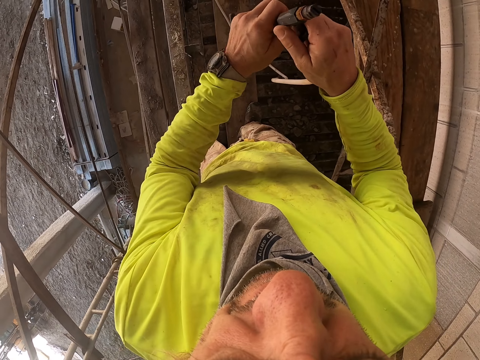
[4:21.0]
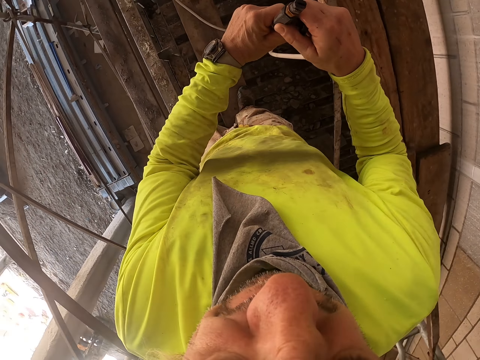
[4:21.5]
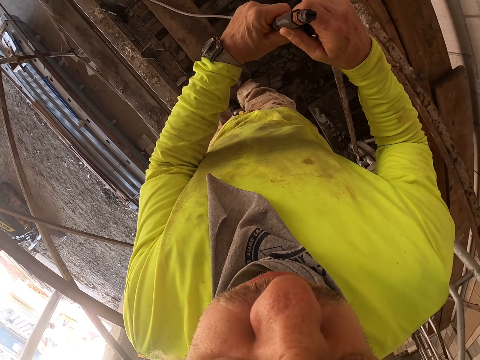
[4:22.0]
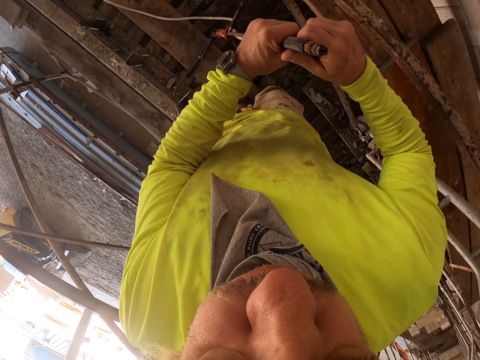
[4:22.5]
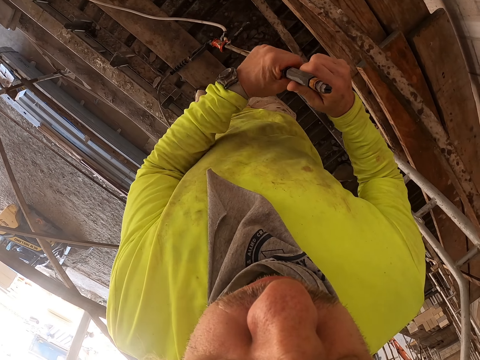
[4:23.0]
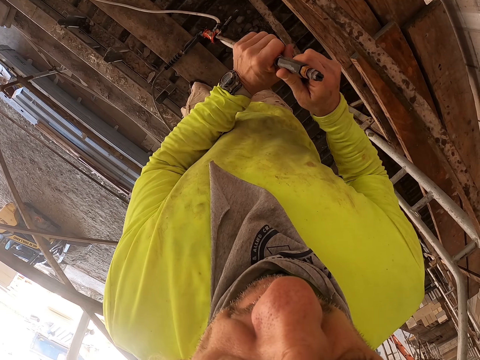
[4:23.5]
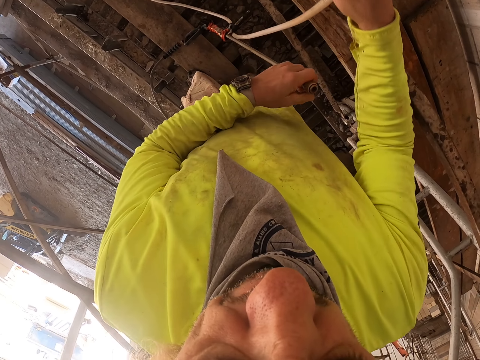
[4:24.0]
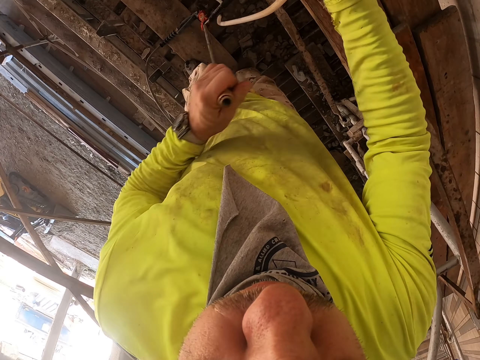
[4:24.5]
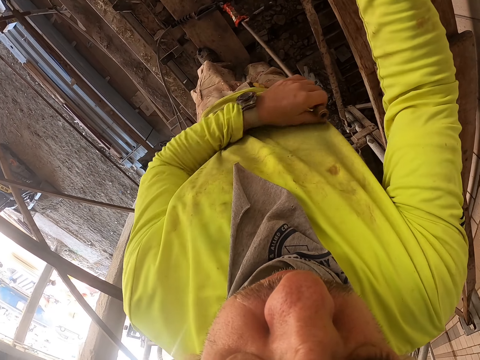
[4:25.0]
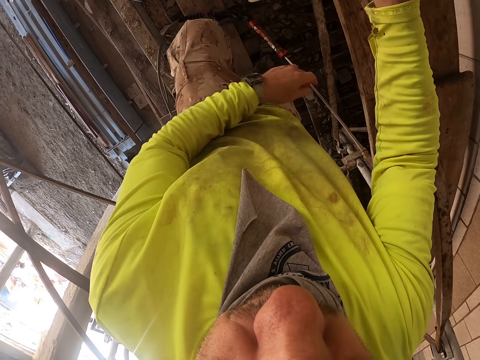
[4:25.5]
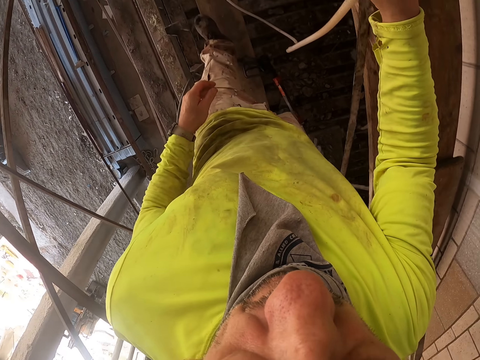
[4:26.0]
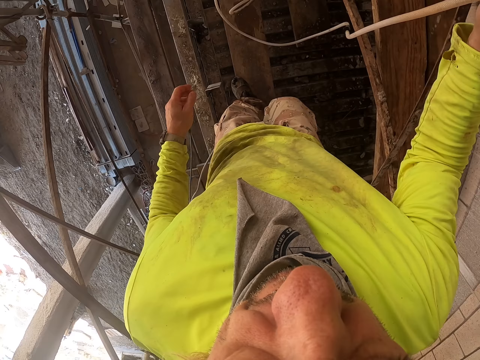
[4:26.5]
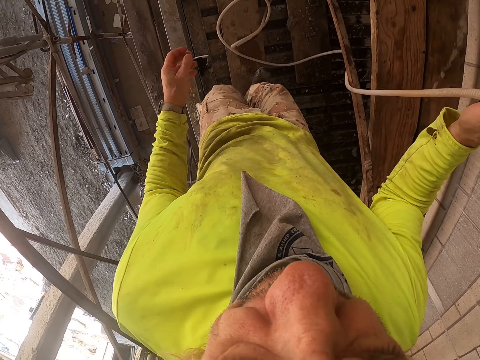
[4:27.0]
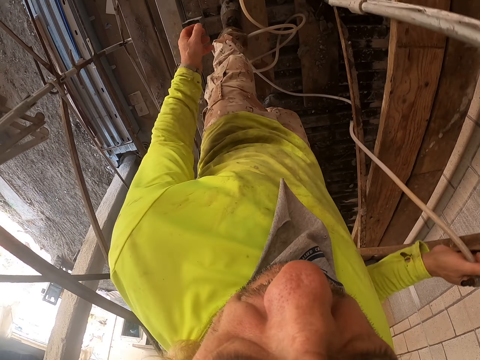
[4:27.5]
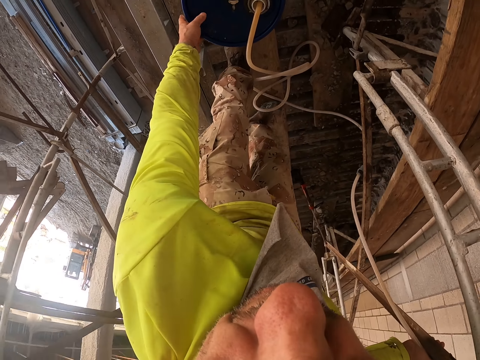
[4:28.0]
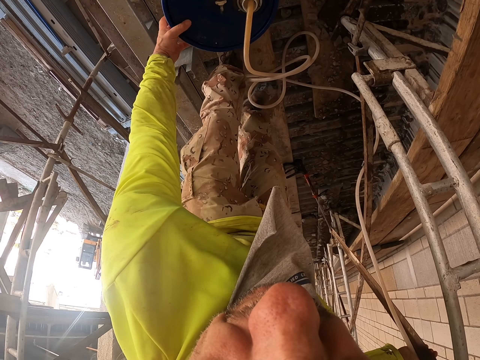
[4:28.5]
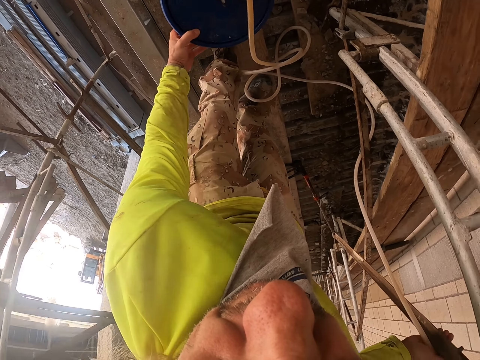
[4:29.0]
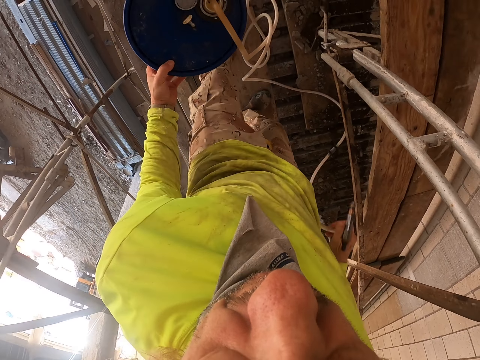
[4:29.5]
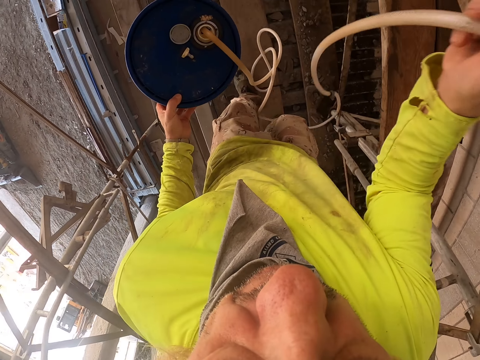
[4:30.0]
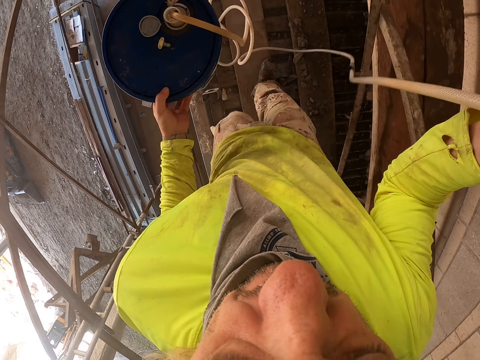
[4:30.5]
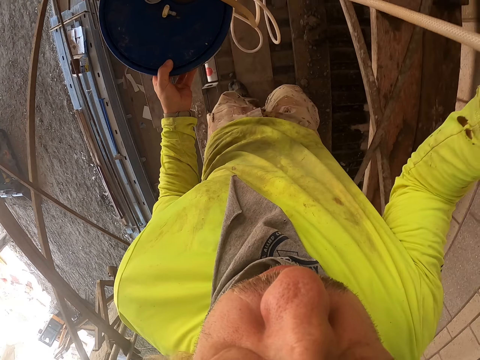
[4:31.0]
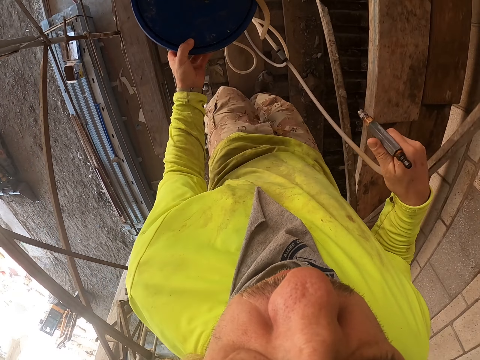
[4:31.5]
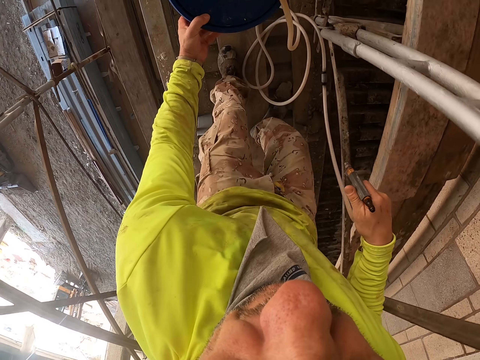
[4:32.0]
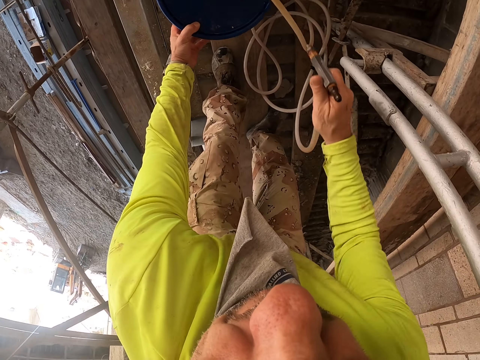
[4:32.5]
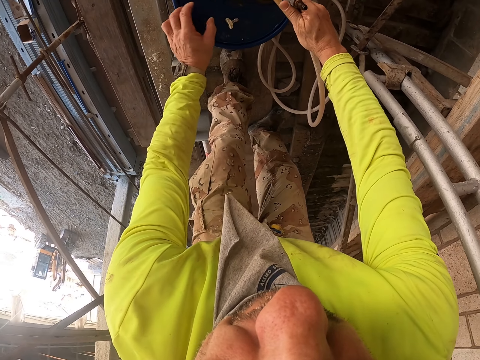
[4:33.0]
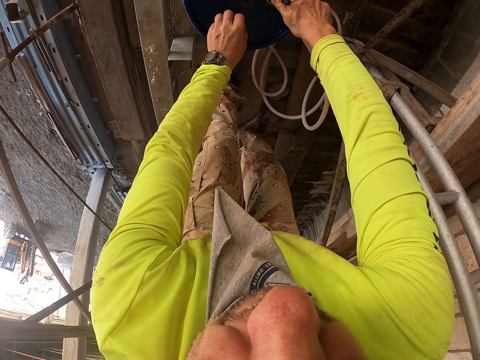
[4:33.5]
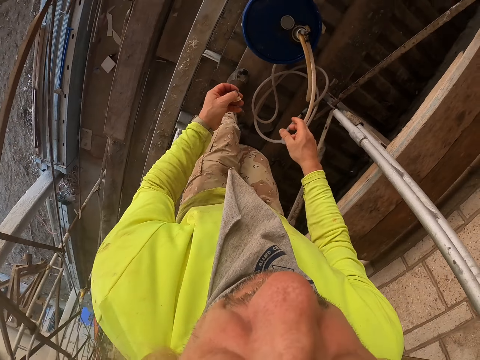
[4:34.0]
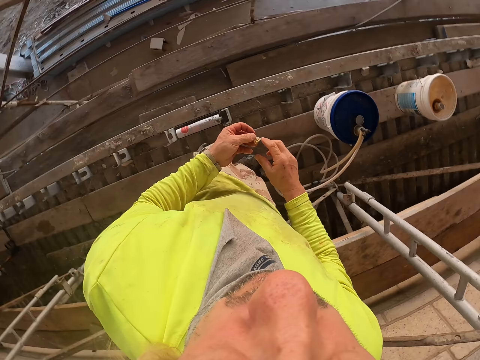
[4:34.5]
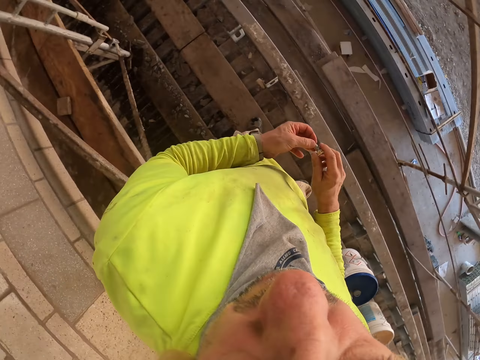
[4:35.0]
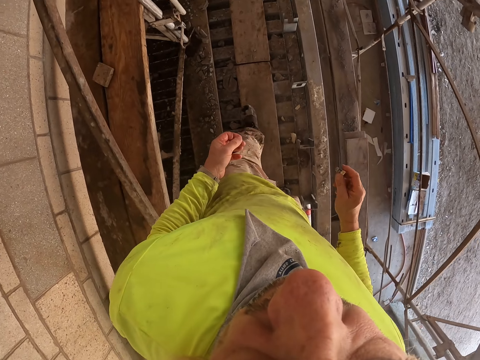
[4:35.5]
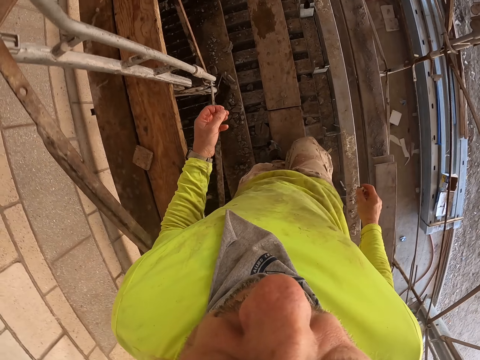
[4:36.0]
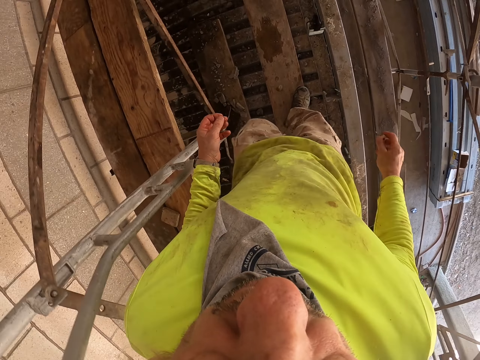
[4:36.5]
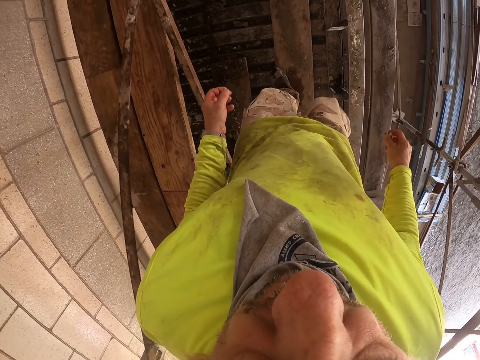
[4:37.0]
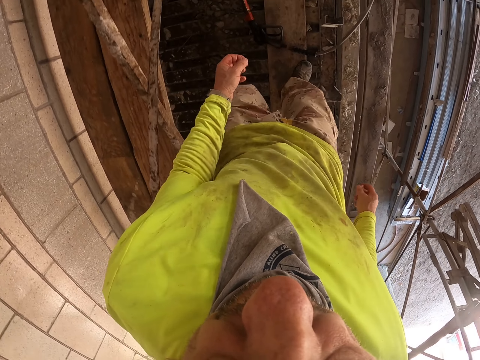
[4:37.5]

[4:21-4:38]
The camera wearer holds the airless paint spray with both hands. They remove the sprayer nozzle. They walk and put the airless paint spray down. They pick up the paint can. They walk. They put the paint can down. They pick up the nozzle with the left hand. They walk.

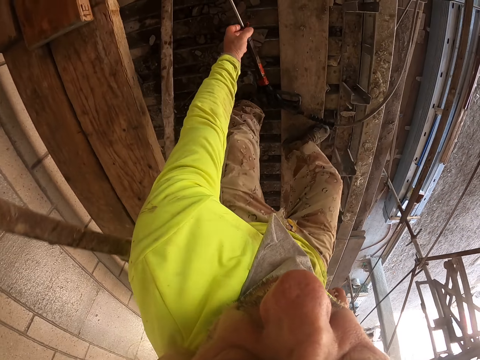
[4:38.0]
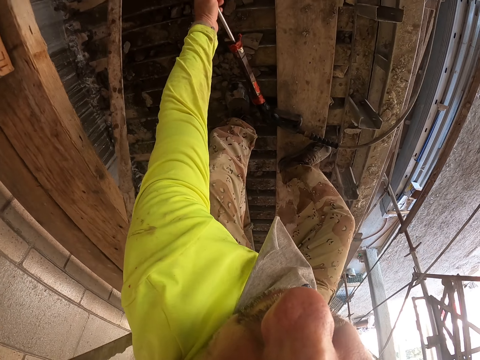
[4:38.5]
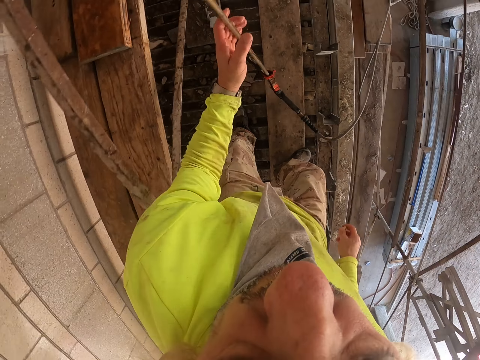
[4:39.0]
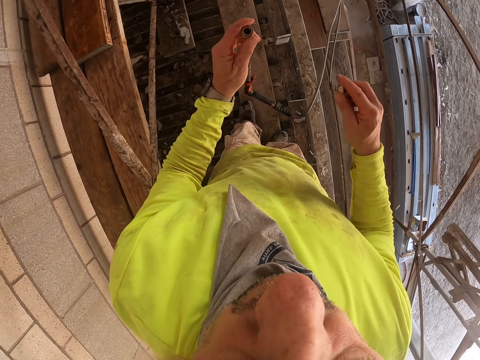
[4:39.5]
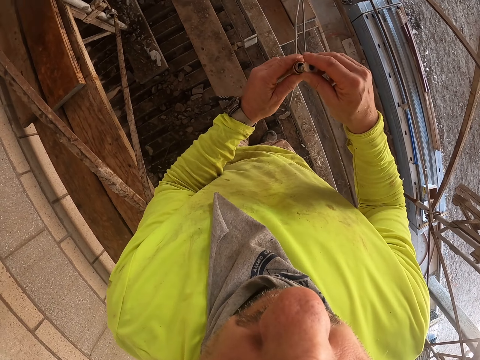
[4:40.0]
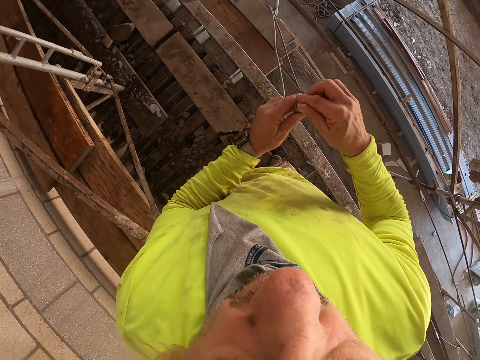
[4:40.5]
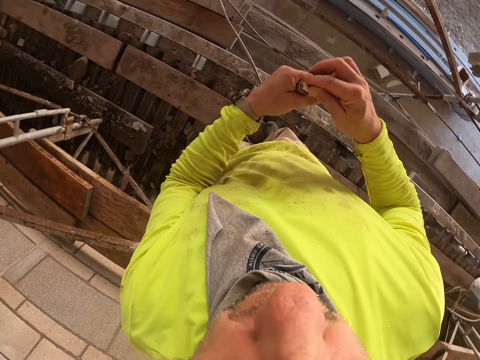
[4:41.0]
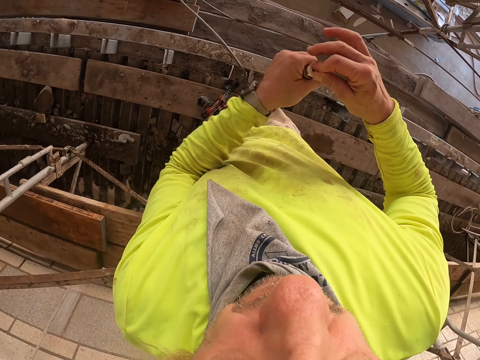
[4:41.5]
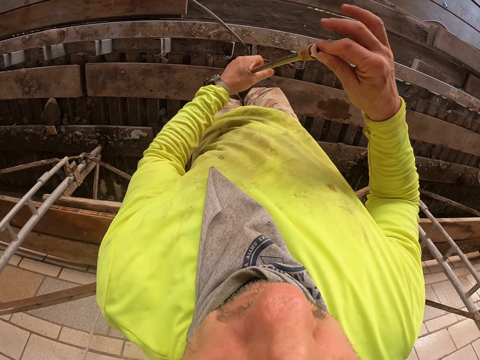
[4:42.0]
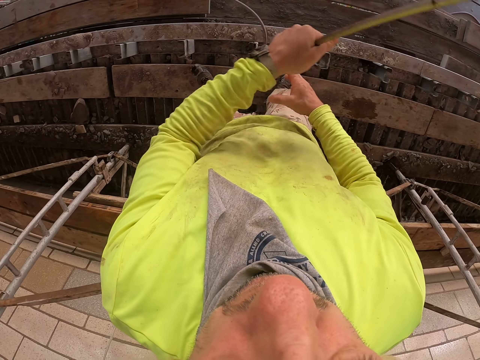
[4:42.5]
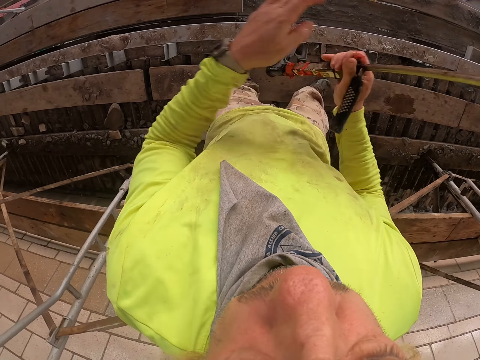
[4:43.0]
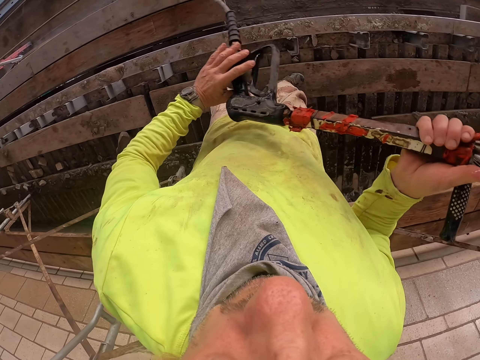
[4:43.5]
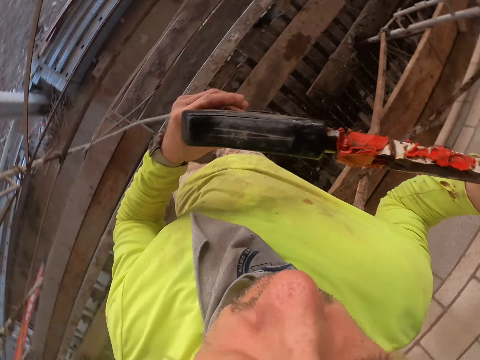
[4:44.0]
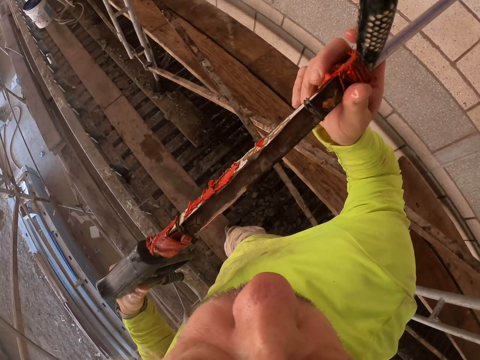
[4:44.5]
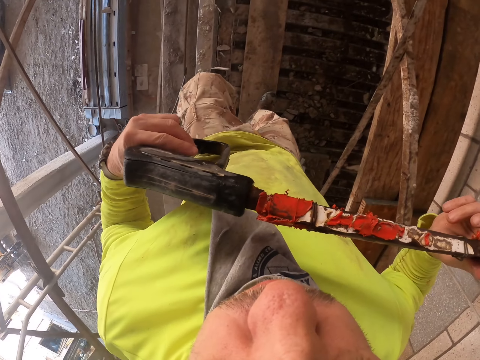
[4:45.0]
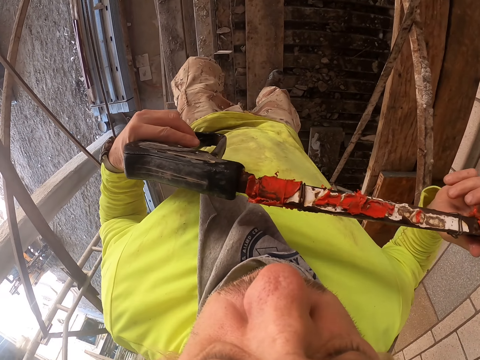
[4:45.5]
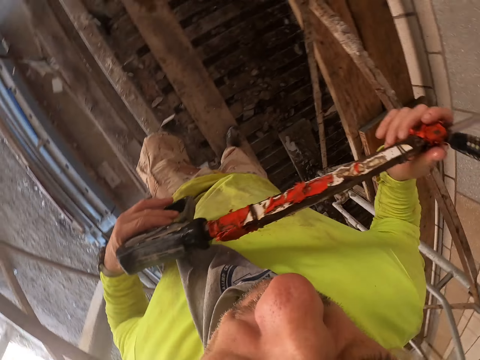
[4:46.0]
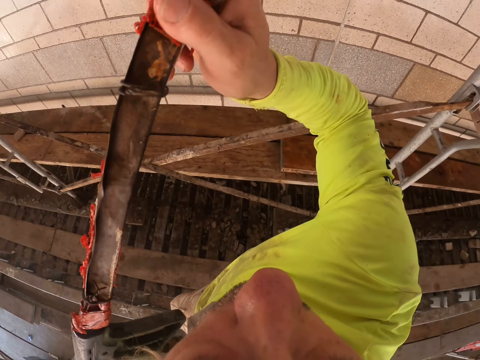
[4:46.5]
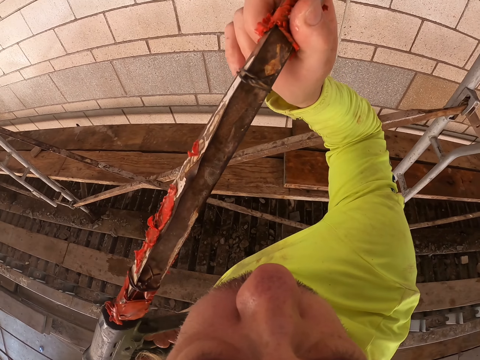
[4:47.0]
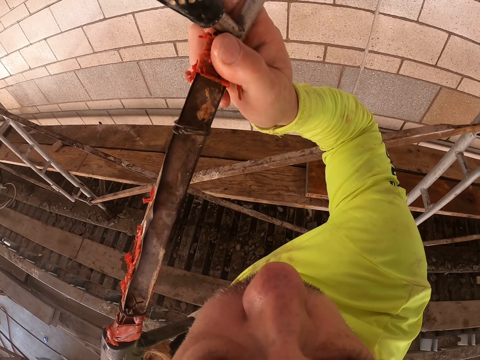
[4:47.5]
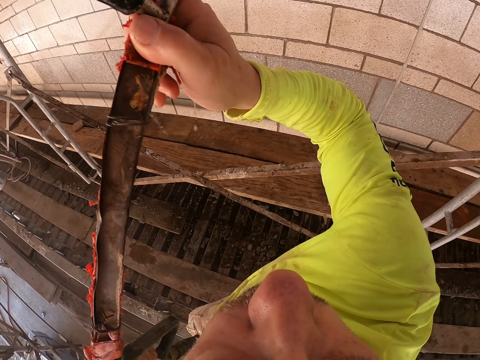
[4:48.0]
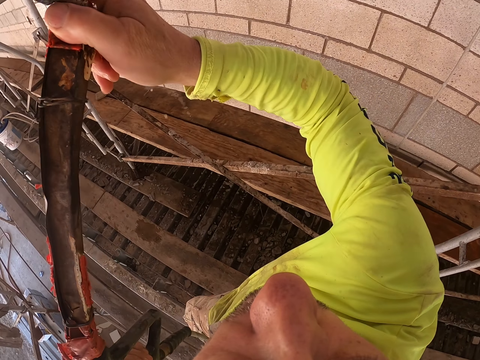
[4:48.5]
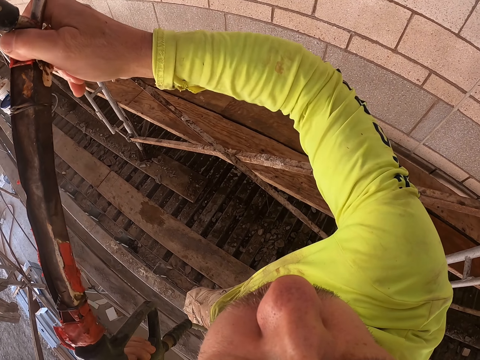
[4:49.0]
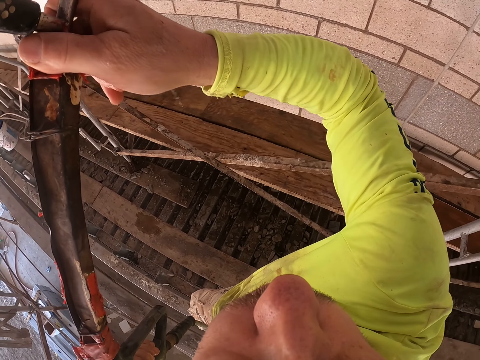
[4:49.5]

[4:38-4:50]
The camera wearer picks up the airless paint spray with the left hand. They connect the airless paint spray with the nozzle. They hold the airless paint spray with both hands. They spray the wall.
